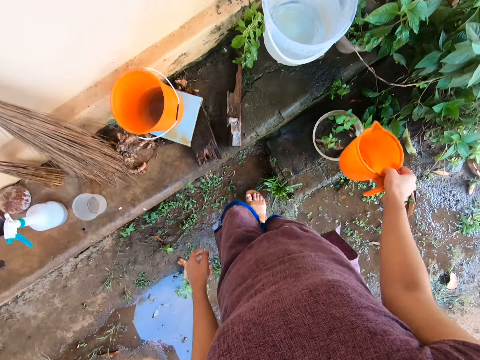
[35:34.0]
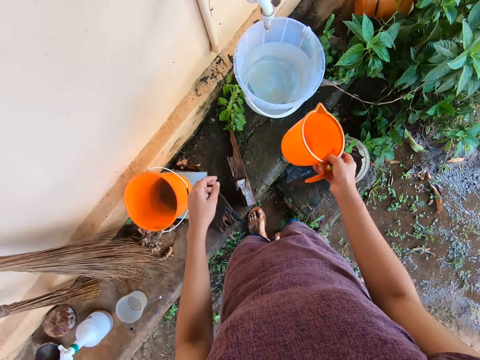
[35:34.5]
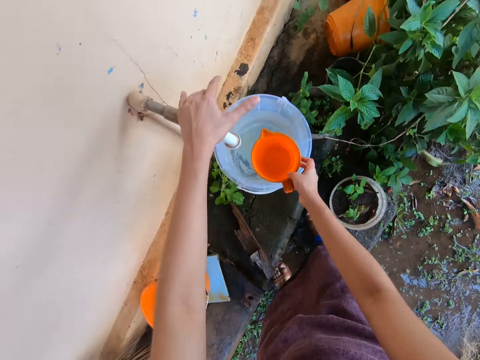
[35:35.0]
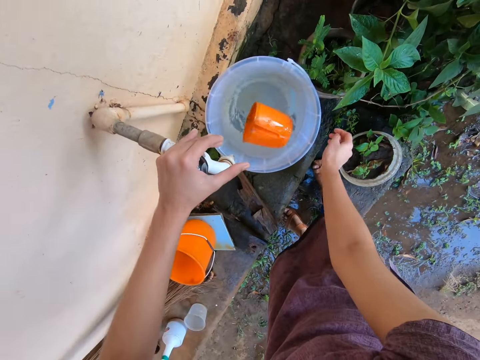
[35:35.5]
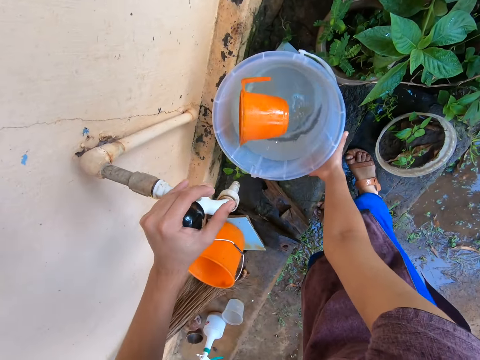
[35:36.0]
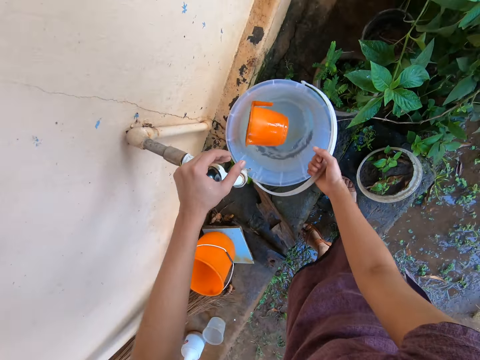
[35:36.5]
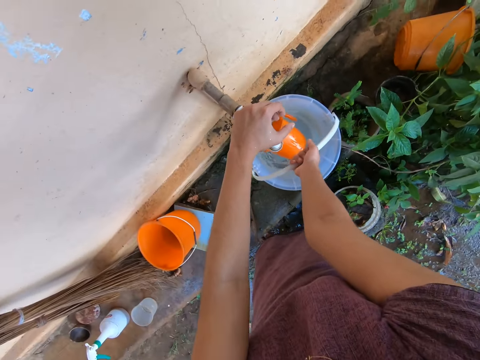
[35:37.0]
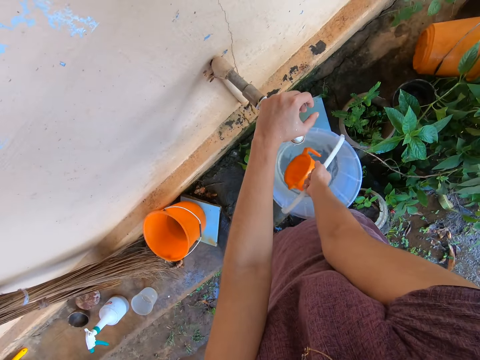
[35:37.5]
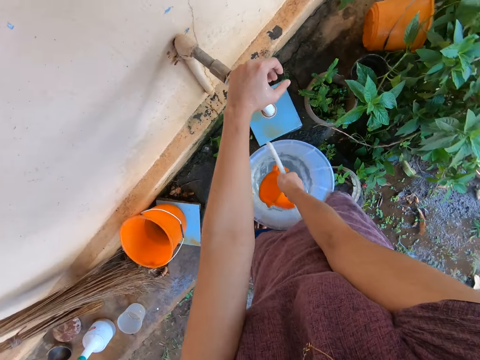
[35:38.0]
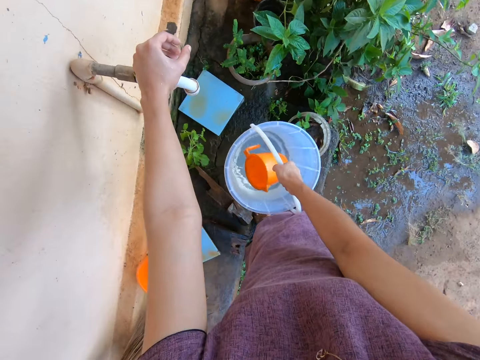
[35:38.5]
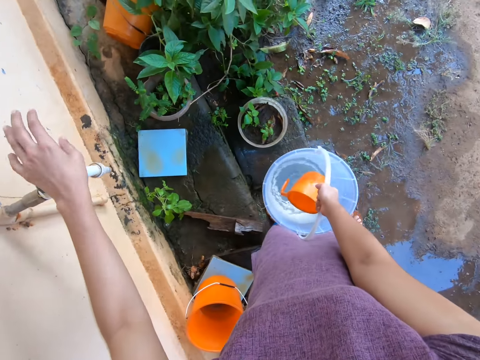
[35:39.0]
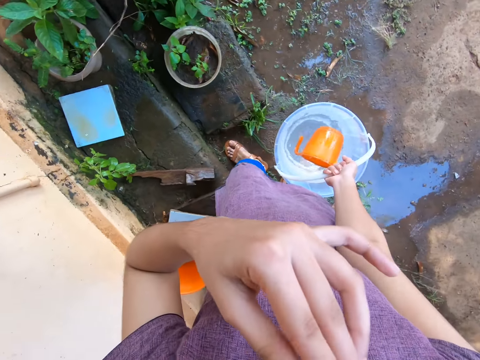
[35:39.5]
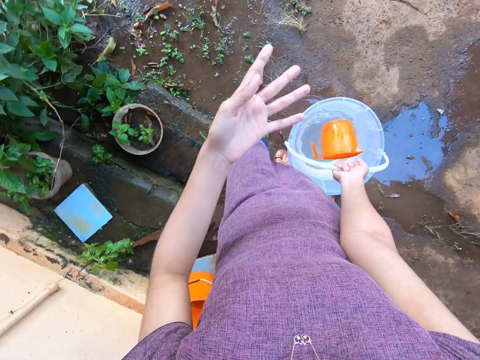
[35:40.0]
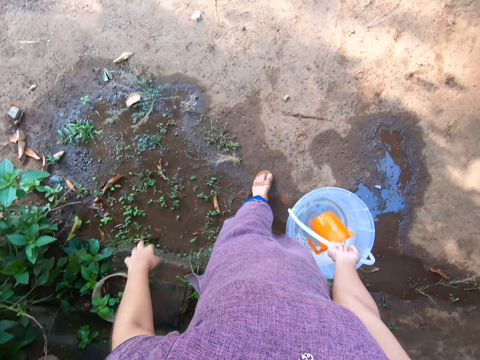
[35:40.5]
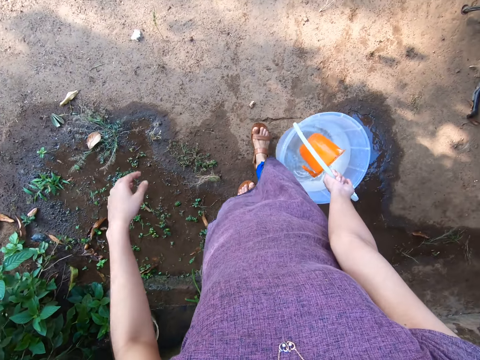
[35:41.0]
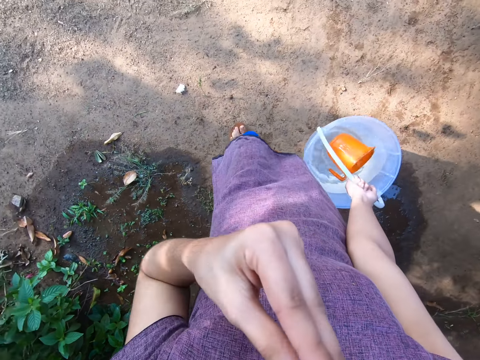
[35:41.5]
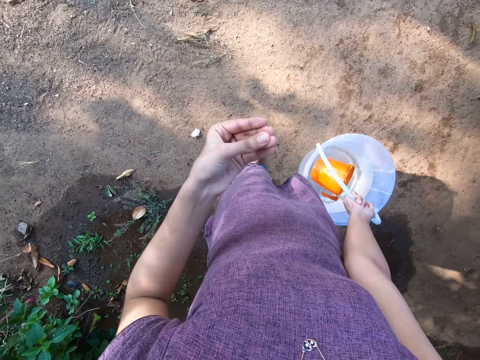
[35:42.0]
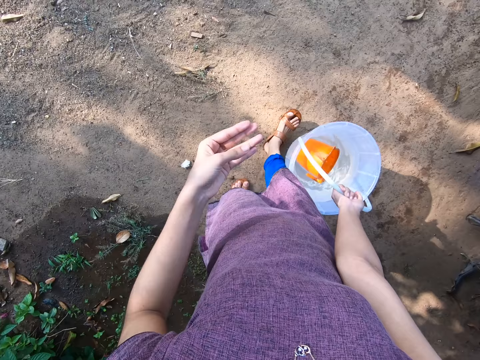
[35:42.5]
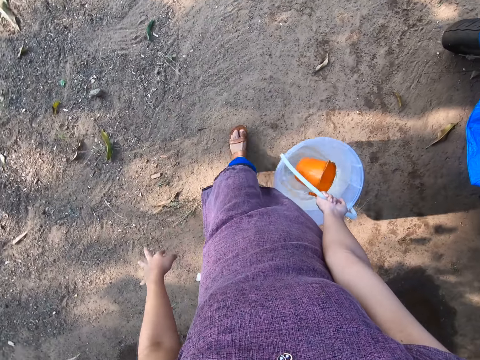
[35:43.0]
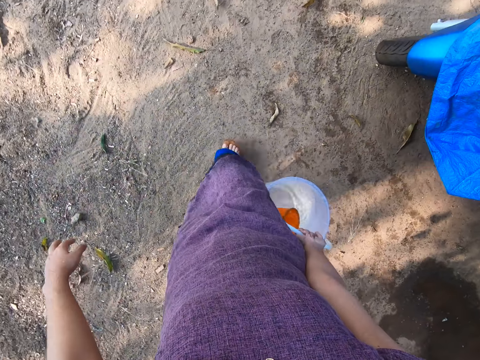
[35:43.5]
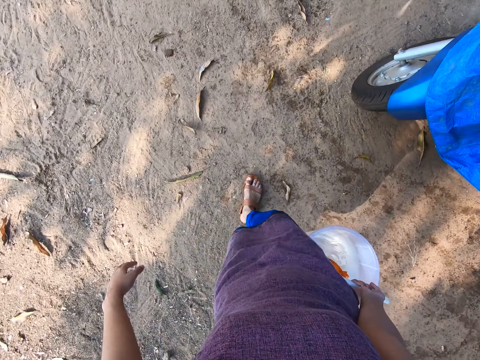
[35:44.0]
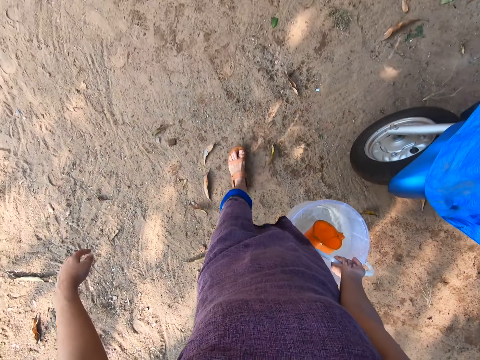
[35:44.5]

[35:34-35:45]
The camera wearer holds the tap with her left hand. She drops the cup into the bucket with her right hand. She touches the tap with her left hand. She picks up the bucket from the floor with her right hand. She moves her left hand towards her face. She touches her nose with her left hand. She touches her nose with her left hand again. She walks around with the bucket of water on her right hand.

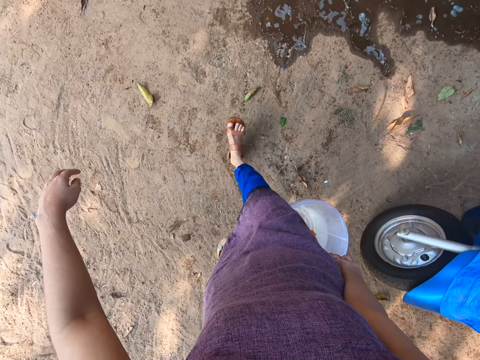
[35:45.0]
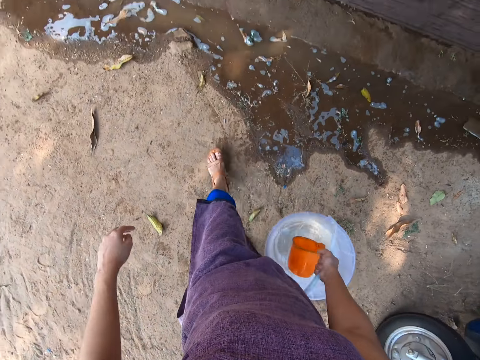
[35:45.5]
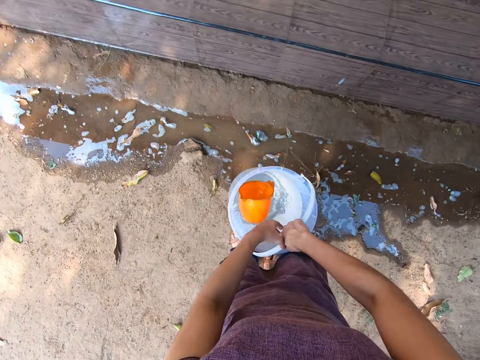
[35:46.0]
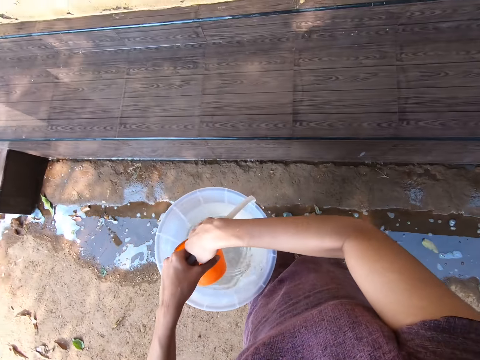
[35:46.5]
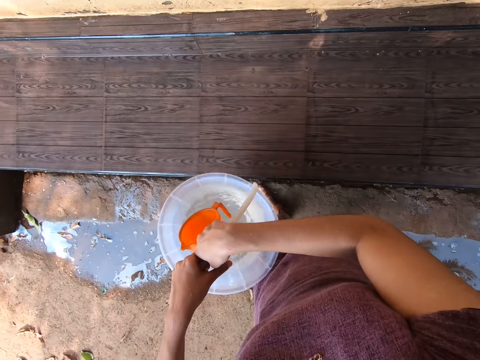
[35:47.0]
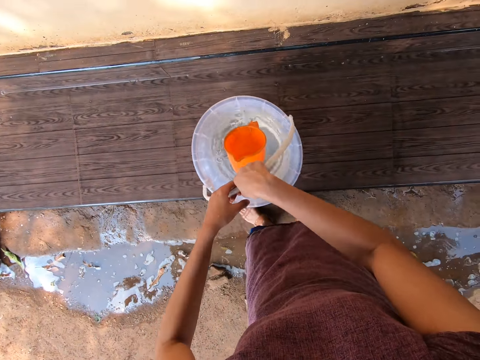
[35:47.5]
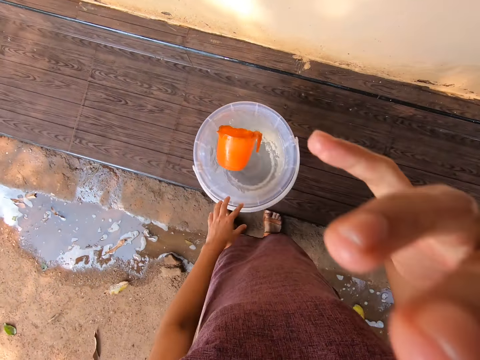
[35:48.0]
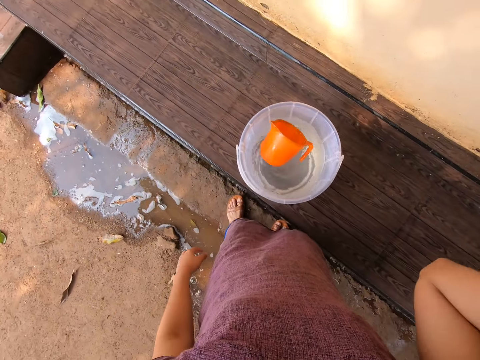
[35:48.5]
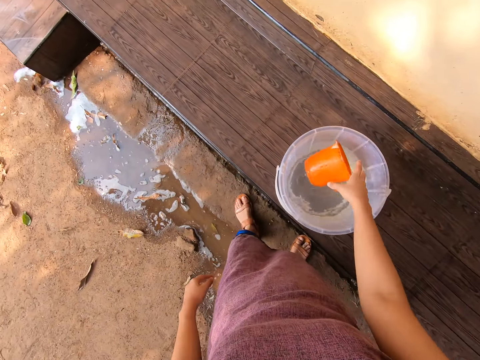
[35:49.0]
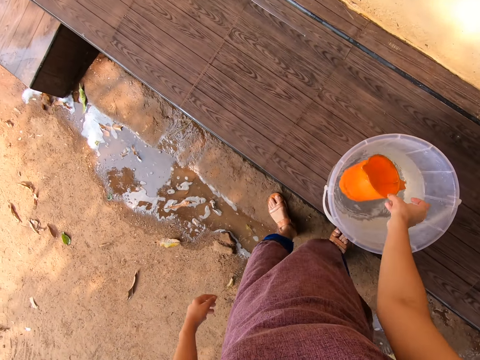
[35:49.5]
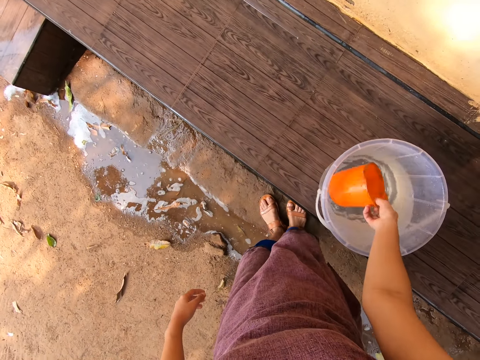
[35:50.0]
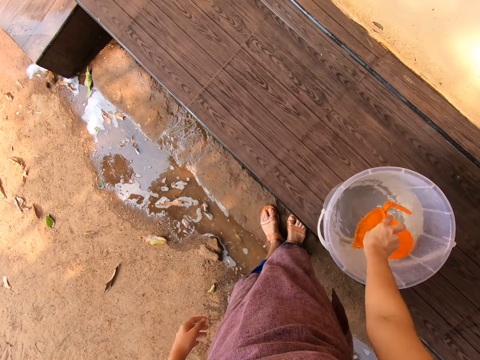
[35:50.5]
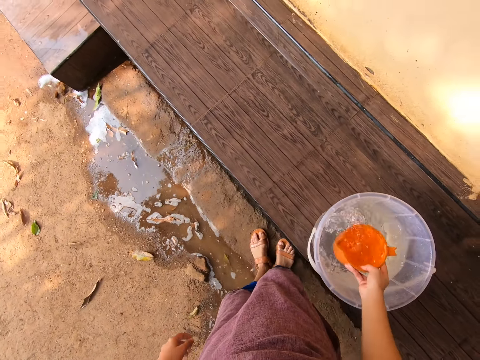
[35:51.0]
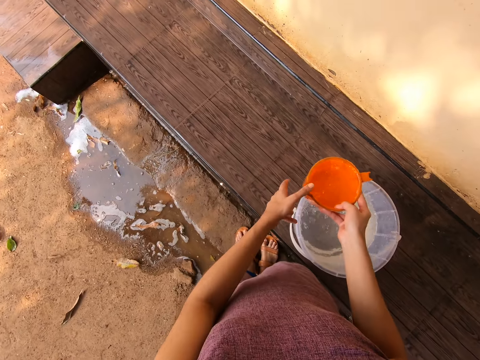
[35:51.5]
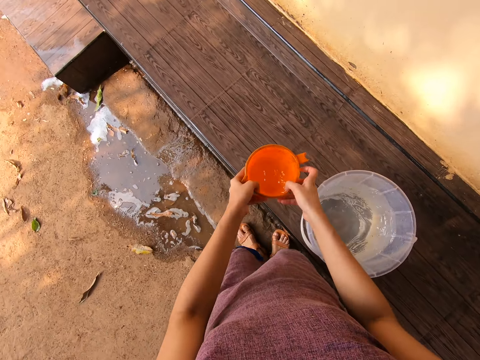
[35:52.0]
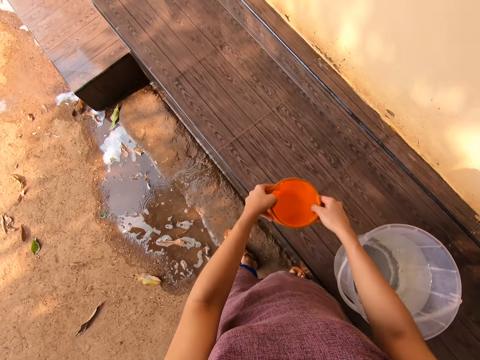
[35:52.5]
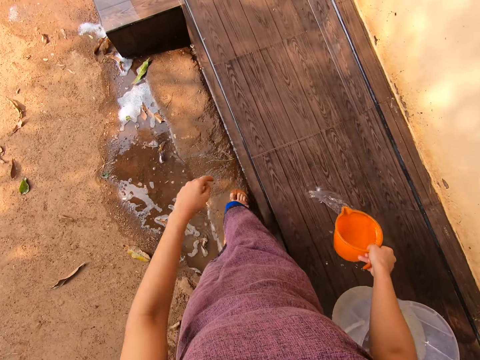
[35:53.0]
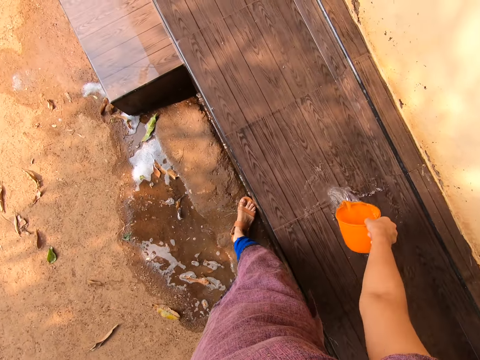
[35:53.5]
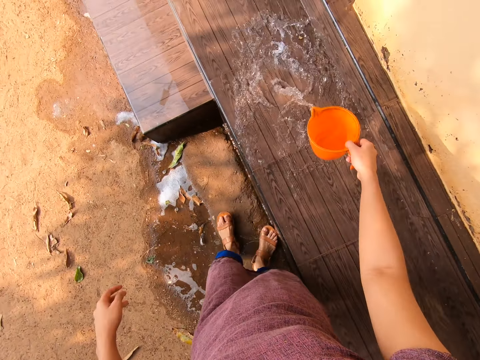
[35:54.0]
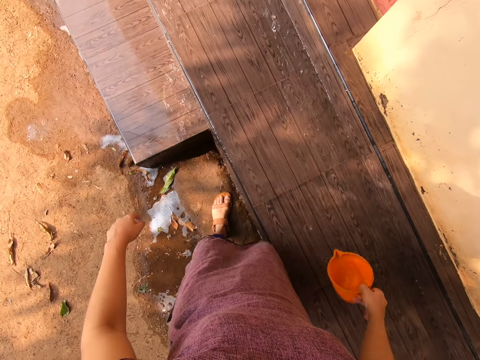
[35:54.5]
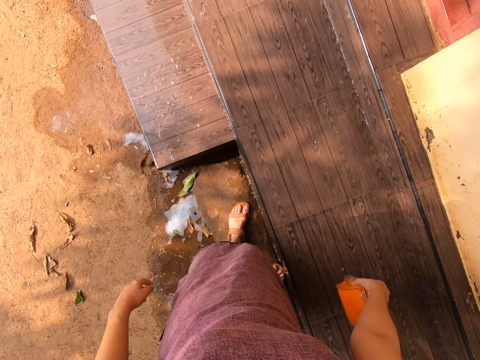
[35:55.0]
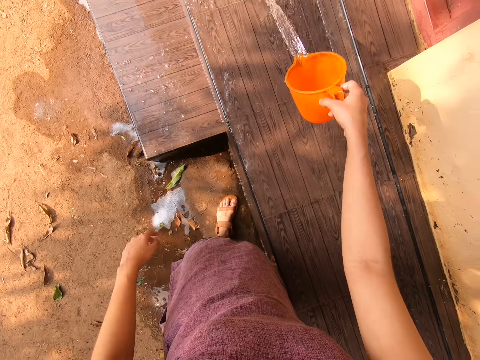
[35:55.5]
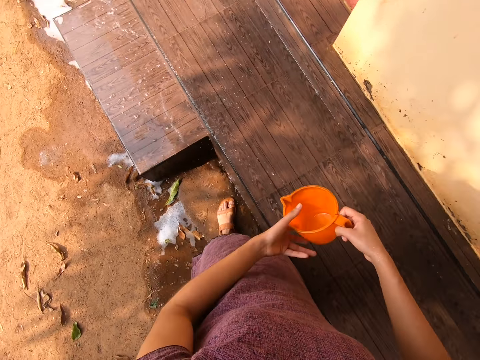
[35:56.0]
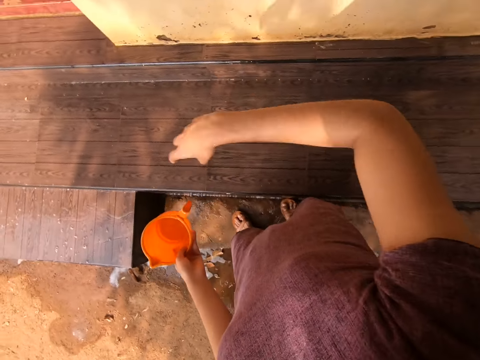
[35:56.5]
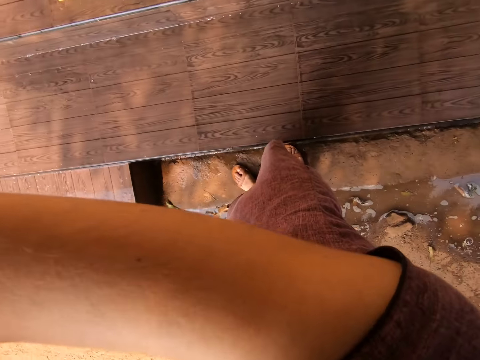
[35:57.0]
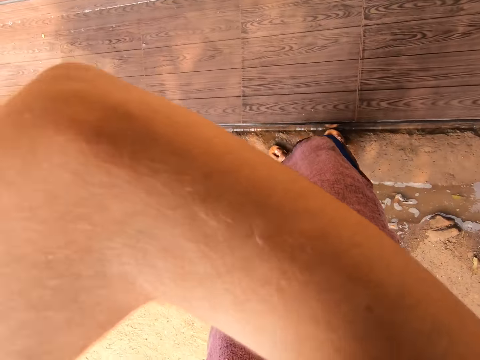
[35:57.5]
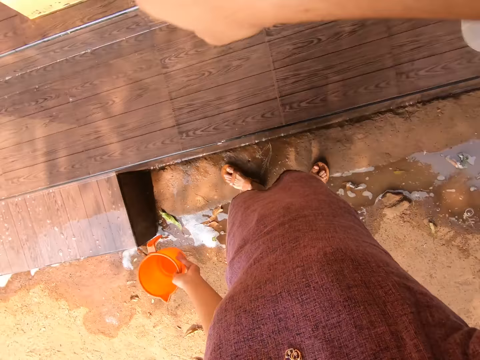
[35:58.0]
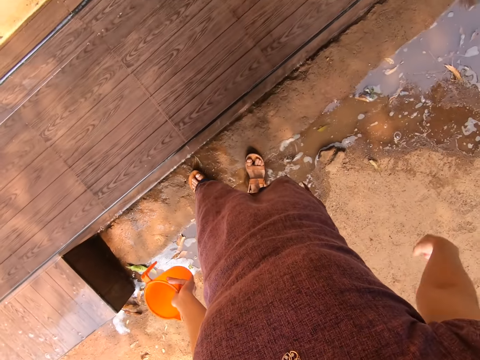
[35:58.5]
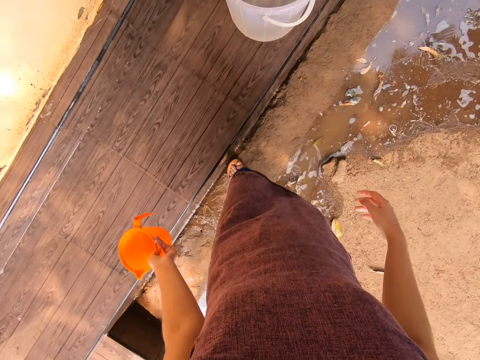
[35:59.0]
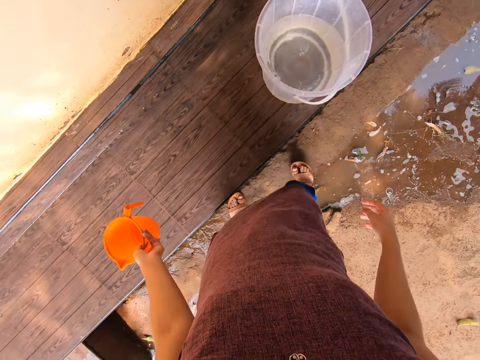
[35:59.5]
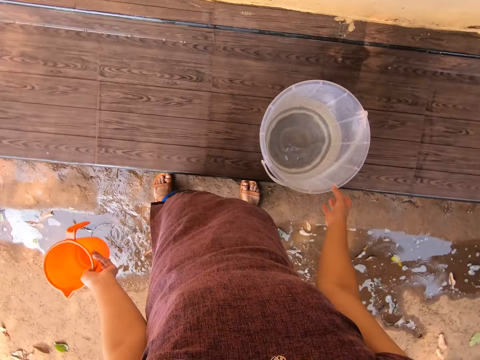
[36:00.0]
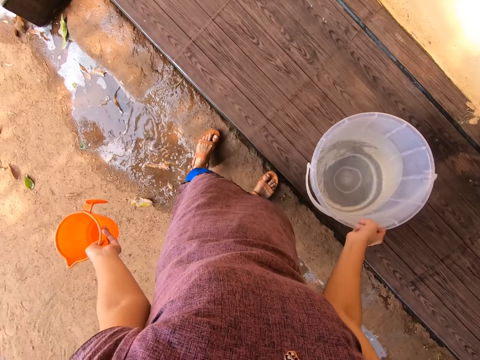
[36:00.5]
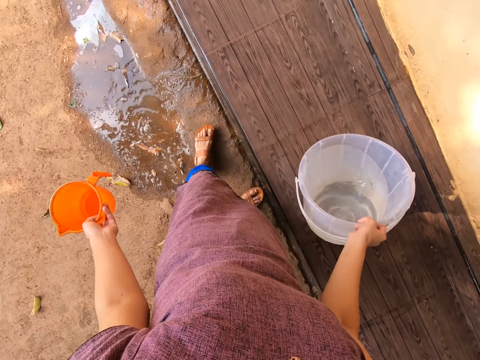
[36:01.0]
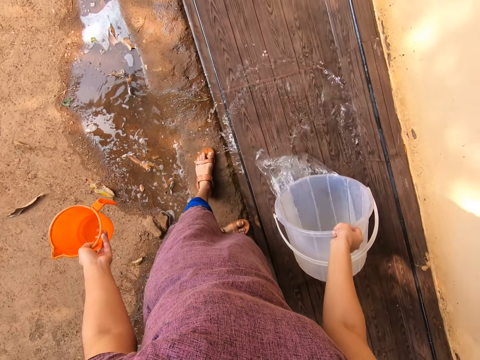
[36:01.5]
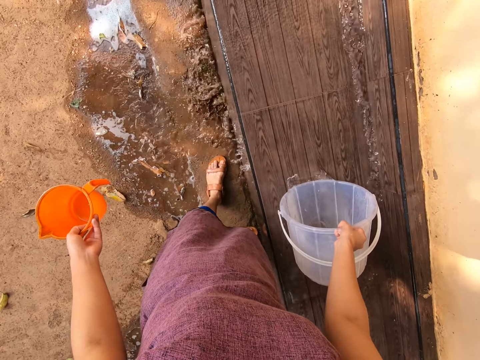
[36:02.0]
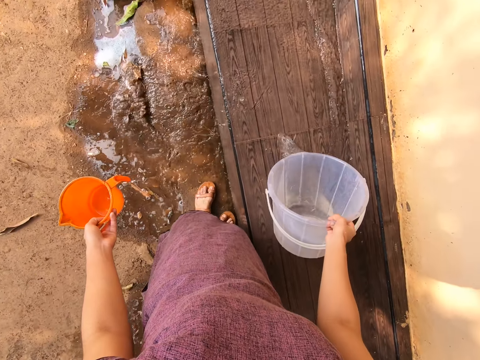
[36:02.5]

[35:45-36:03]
The camera wearer holds the bucket with both hands. She places the bucket of water on the bench with both hands. She touches her face with her right hand. She lifts her right hand. She takes water from the bucket with the cup in her right hand. She holds the cup with both hands. She pours the water on the bench with the cup in her right hand. She passes the cup from her right hand to her left hand. She lifts her right hand. She touches her face with her elbow. She pours water on the bench with the bucket in her right hand. She drags the bucket along the bench with her right hand.
